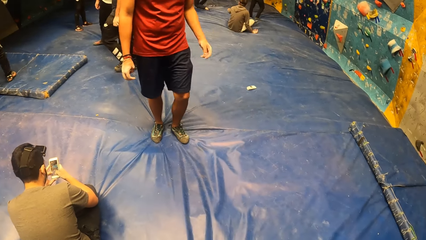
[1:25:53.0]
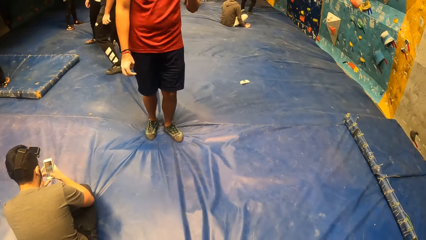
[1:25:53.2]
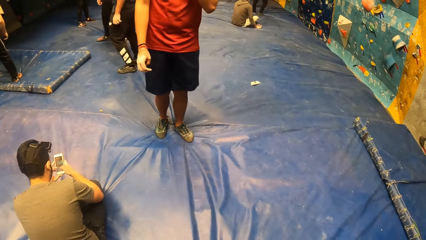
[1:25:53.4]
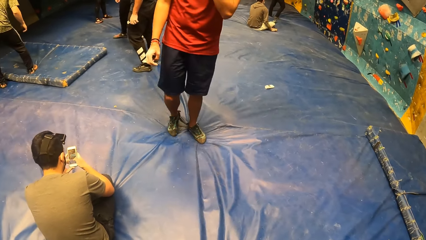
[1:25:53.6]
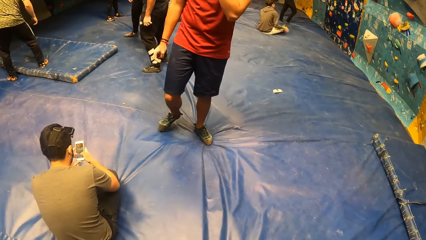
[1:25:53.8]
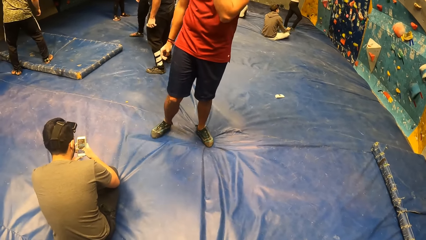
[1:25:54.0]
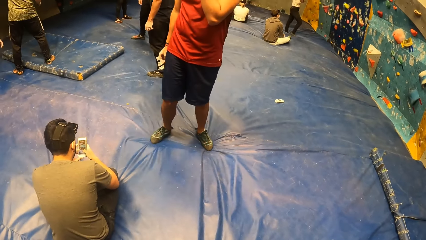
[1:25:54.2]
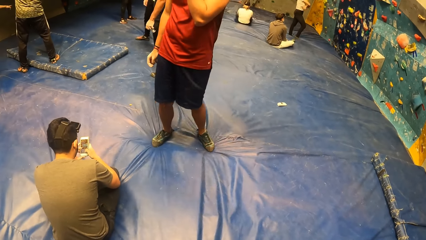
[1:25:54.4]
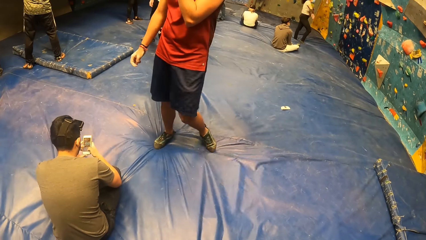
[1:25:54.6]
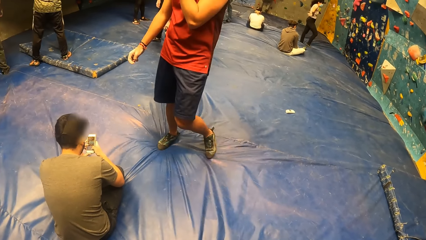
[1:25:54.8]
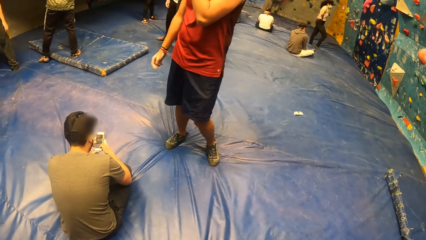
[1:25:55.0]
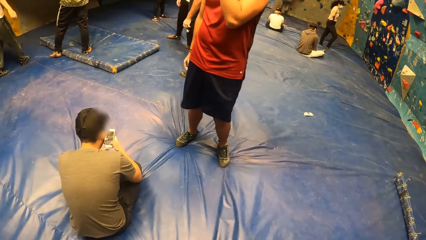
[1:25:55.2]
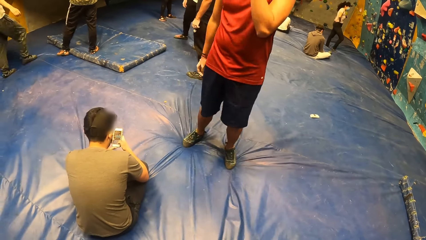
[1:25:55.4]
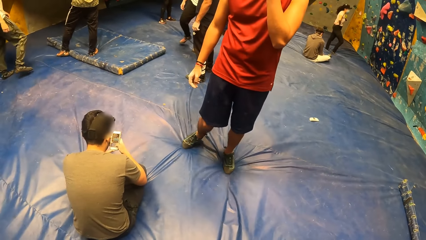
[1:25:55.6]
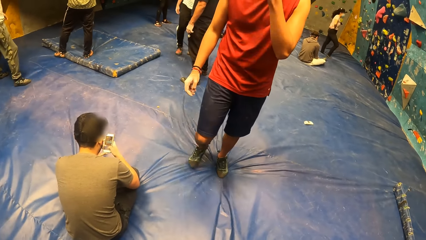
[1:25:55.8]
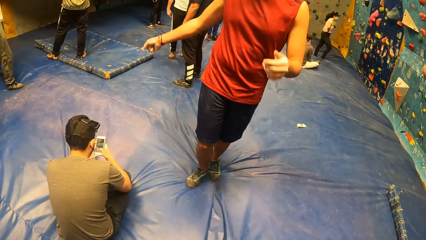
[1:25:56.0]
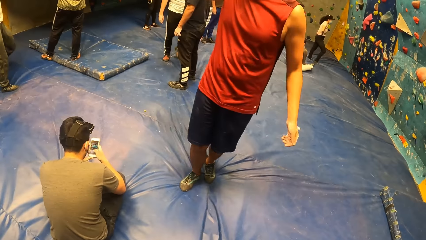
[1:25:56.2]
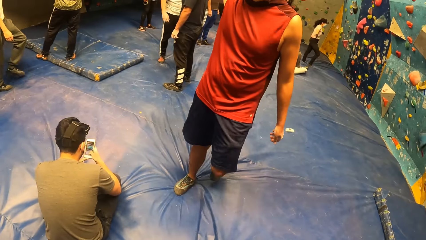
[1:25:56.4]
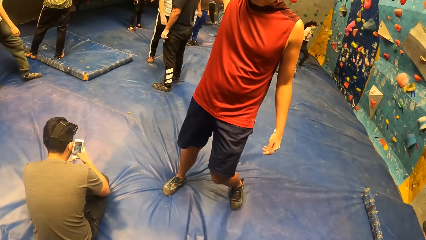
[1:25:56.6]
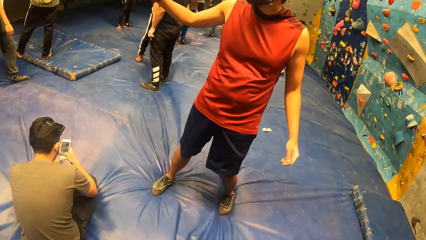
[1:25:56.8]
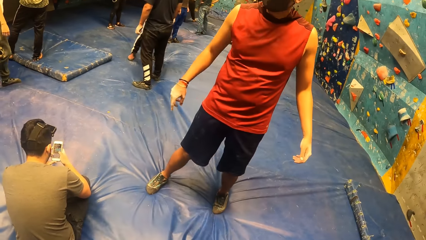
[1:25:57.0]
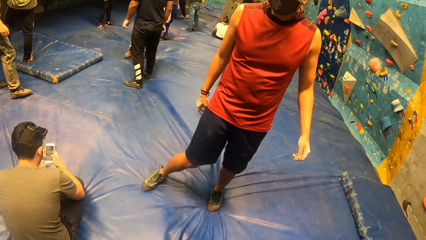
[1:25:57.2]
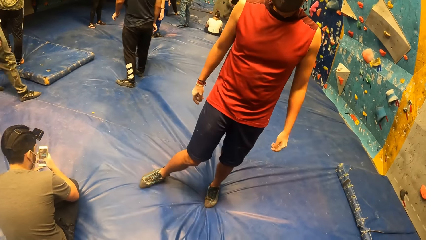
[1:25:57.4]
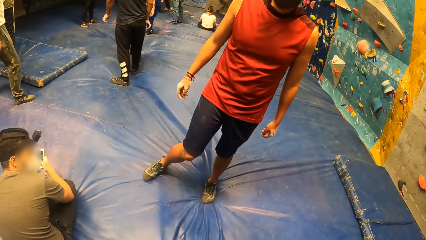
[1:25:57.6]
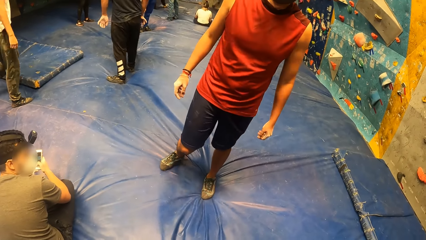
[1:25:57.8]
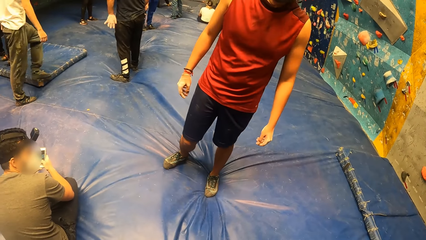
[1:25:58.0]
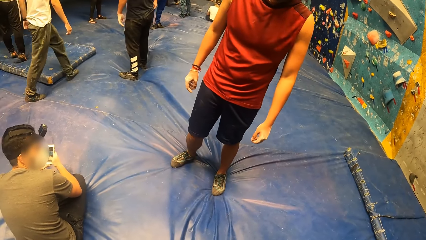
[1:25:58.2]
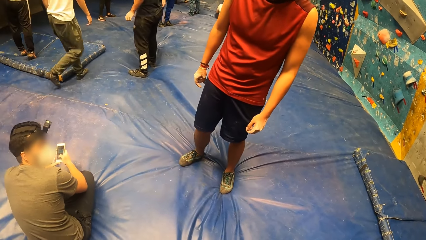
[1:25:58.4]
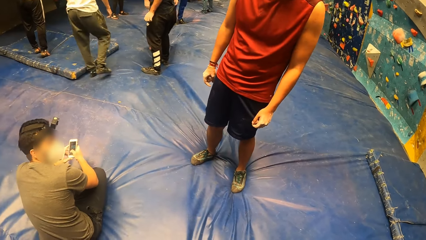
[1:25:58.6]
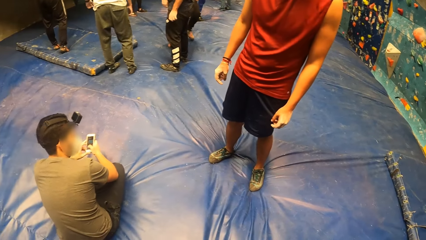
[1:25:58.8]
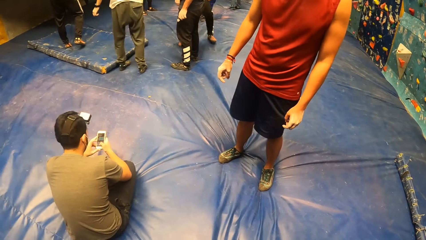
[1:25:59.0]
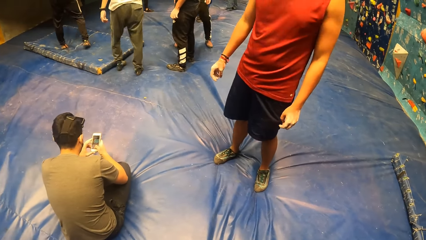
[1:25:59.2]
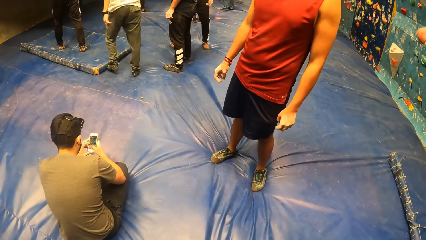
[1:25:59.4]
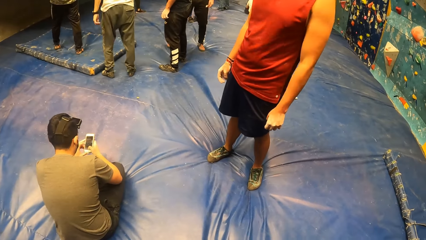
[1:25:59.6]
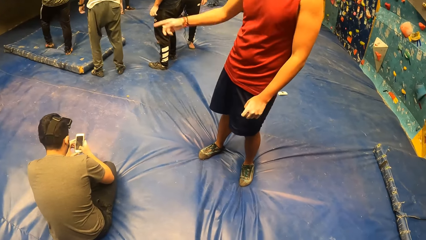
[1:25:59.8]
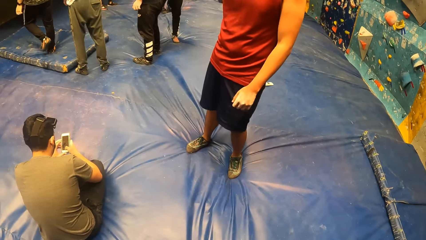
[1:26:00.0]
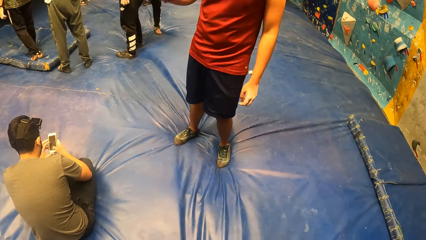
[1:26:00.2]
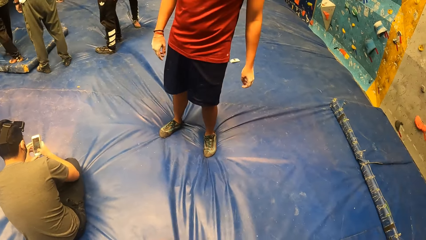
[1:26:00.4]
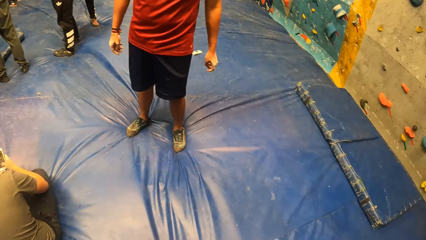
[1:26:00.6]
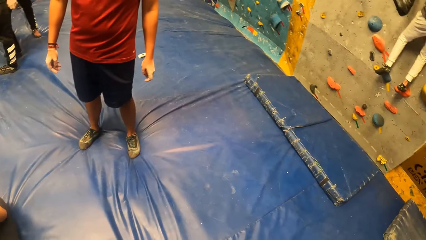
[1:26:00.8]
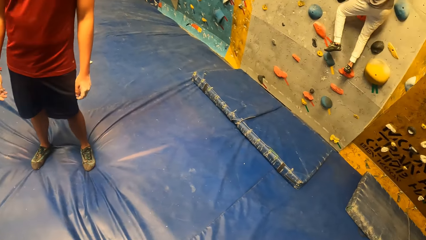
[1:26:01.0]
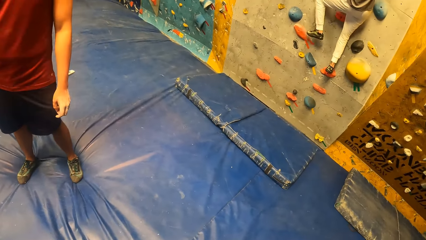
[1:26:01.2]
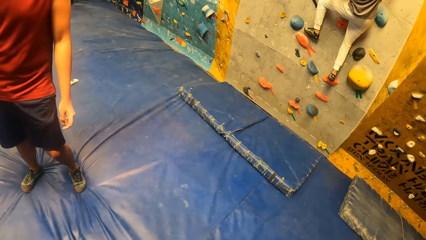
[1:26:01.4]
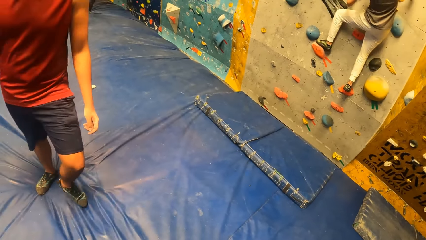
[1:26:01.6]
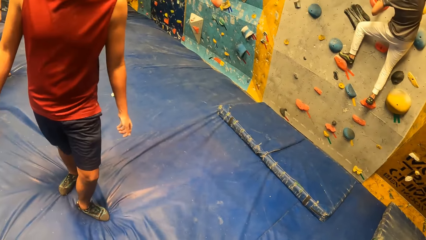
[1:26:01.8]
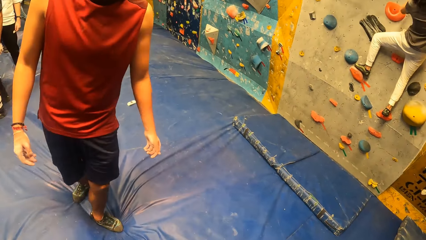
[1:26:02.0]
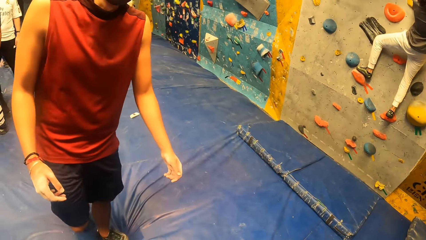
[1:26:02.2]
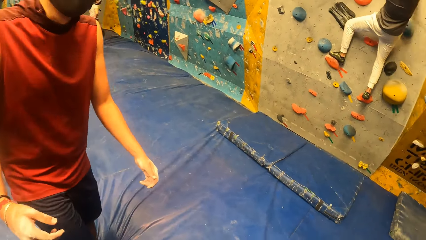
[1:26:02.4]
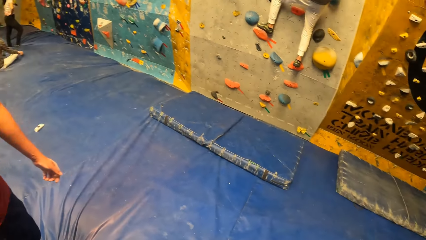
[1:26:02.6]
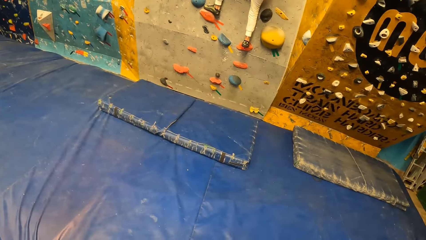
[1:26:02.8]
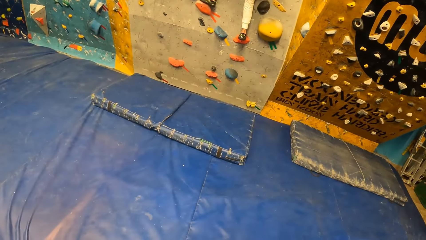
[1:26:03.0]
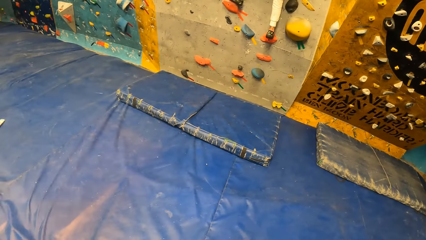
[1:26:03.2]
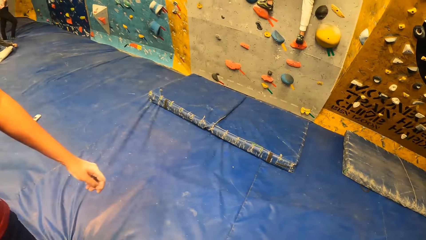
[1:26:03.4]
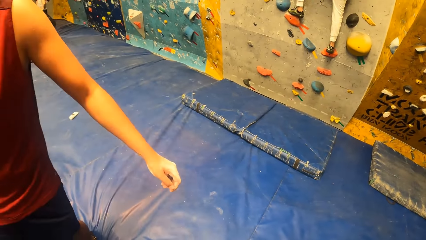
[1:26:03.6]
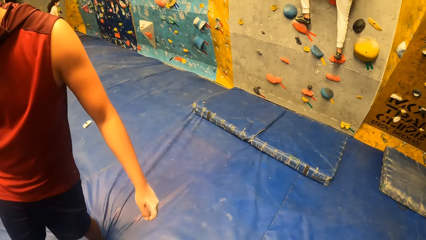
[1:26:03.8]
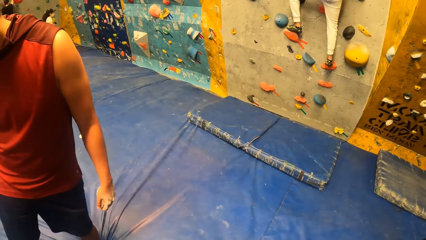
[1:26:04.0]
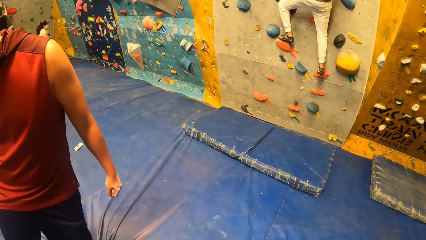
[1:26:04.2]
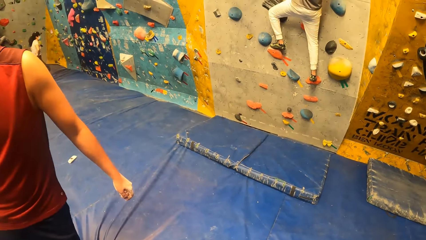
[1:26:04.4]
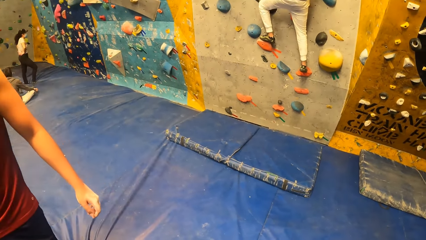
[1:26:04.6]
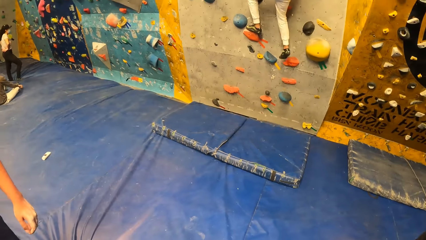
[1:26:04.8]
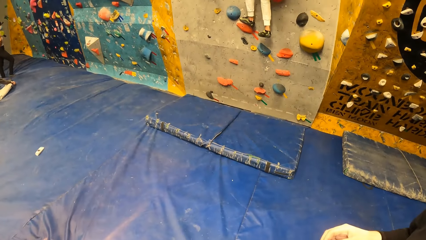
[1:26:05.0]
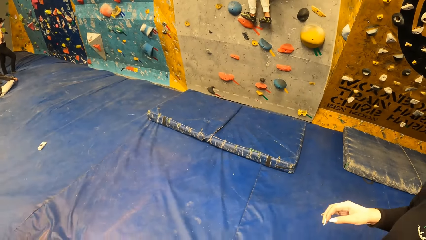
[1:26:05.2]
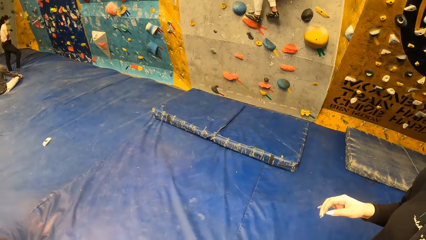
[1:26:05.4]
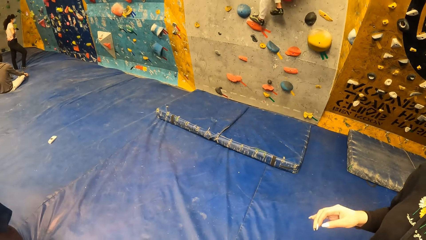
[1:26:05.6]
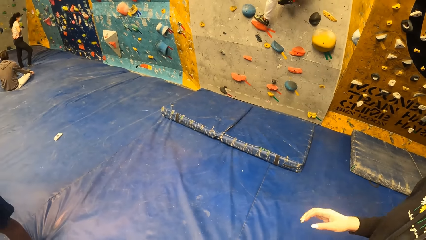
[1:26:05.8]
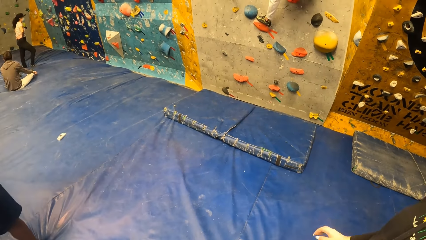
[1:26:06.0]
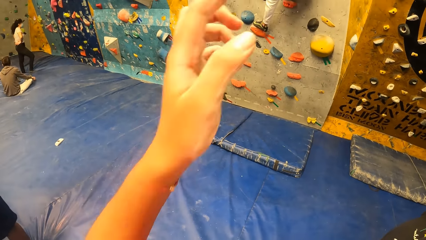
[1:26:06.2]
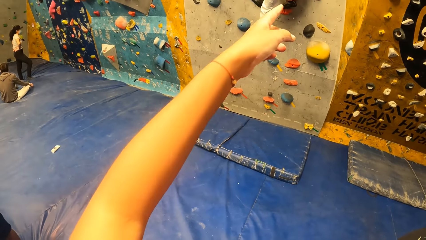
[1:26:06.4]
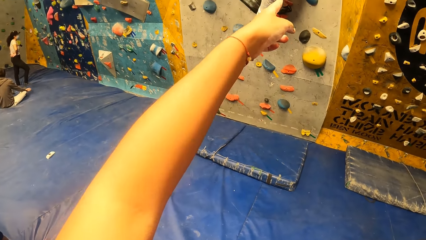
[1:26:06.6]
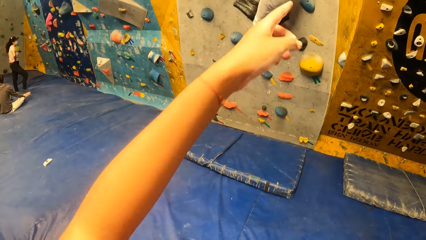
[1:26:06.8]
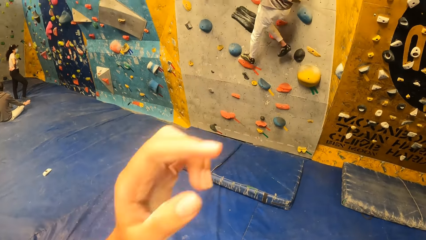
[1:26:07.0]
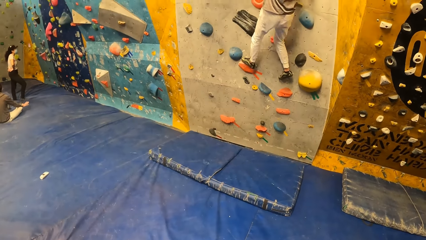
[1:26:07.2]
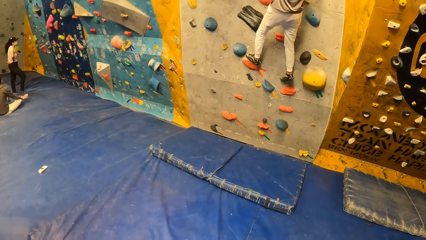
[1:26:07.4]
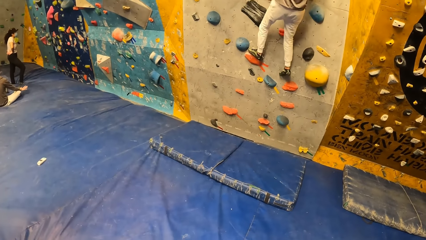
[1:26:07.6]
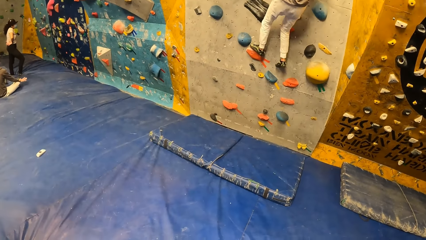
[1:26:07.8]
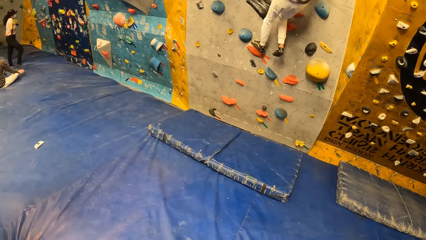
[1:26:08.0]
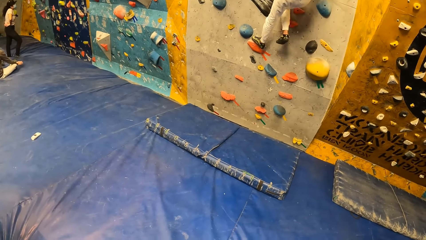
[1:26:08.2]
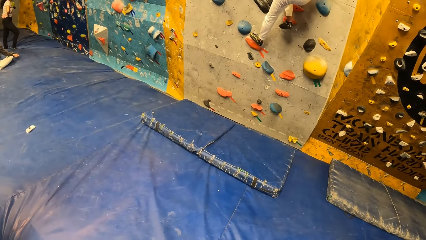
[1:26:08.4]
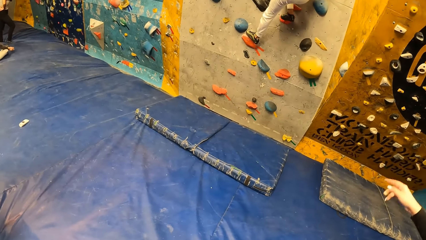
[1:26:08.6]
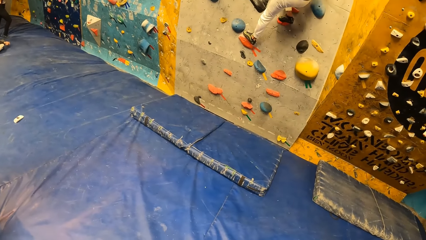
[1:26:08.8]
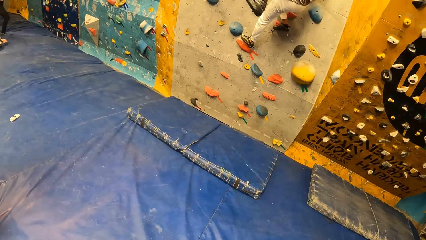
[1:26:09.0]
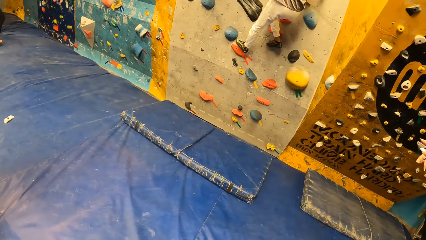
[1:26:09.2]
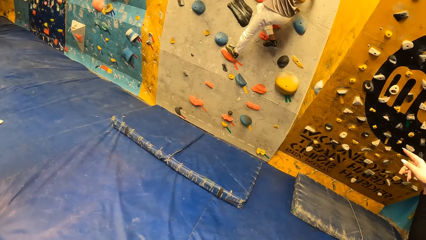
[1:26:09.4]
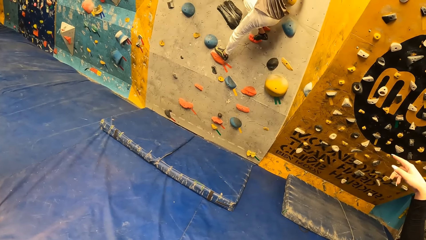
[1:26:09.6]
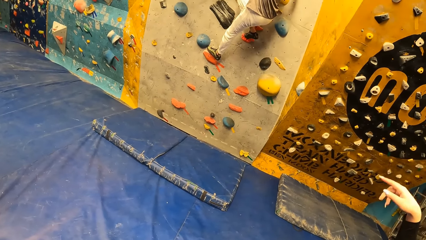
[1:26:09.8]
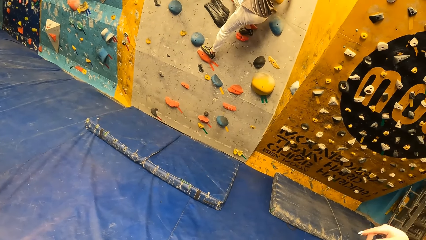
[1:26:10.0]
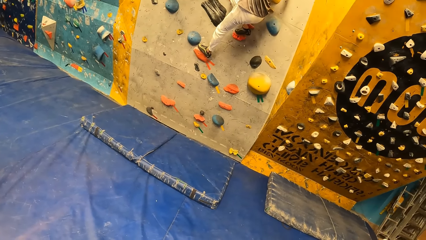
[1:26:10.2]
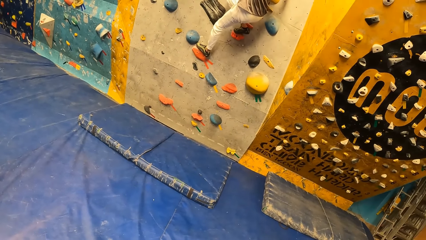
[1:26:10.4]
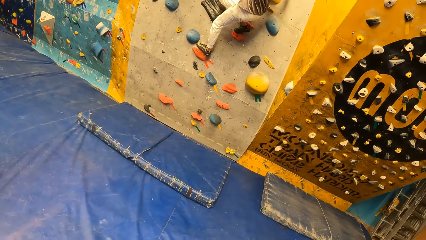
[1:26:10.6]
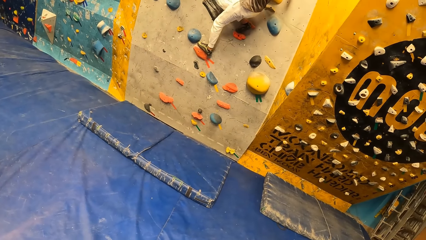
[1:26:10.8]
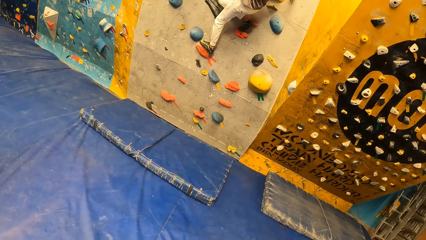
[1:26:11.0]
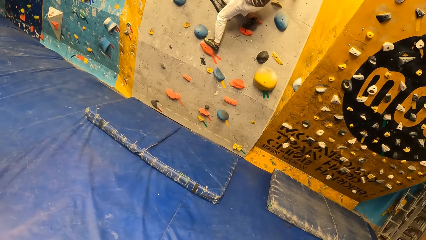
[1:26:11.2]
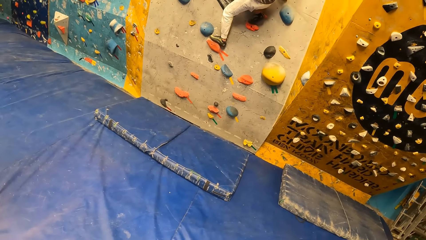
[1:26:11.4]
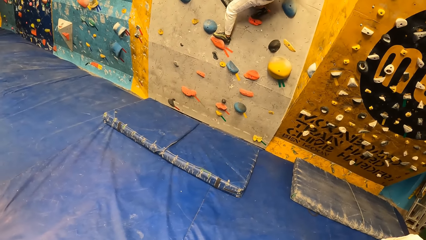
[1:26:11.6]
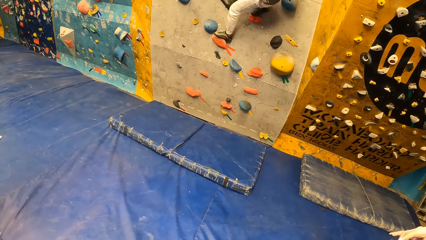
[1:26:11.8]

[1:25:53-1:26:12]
The camera wearer looks at a person. She converses with another person. She looks at the wall climbing handles. She points at the woman with her left index finger.
